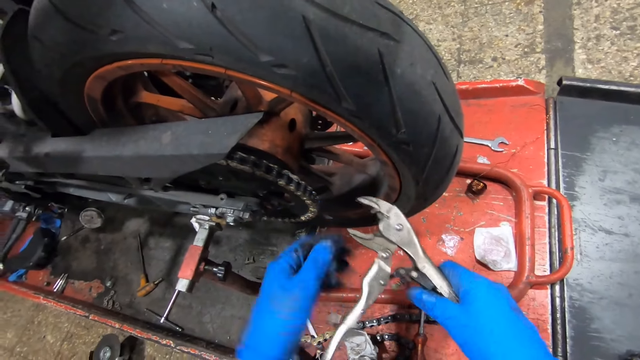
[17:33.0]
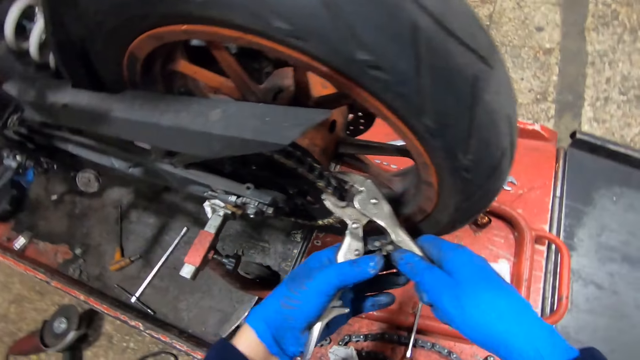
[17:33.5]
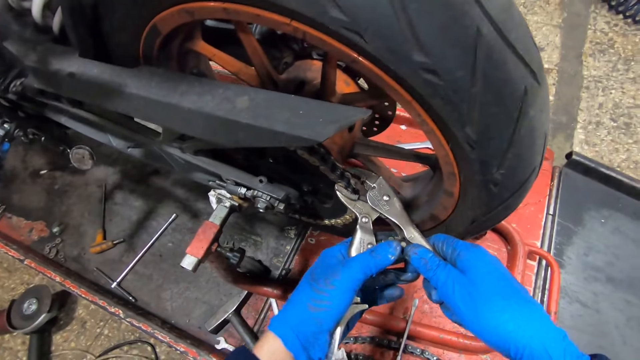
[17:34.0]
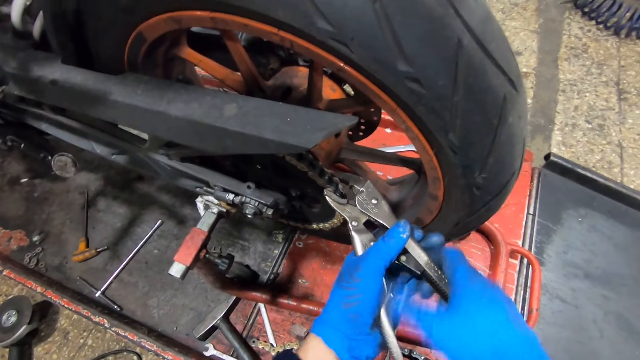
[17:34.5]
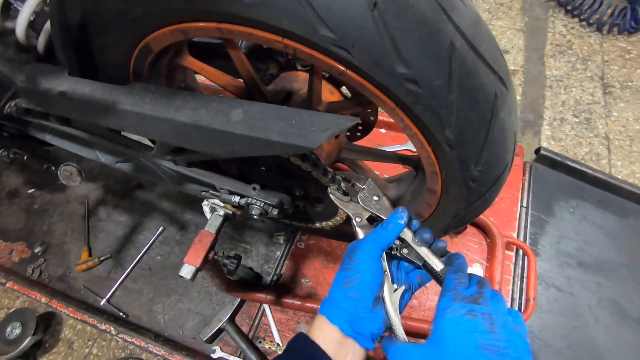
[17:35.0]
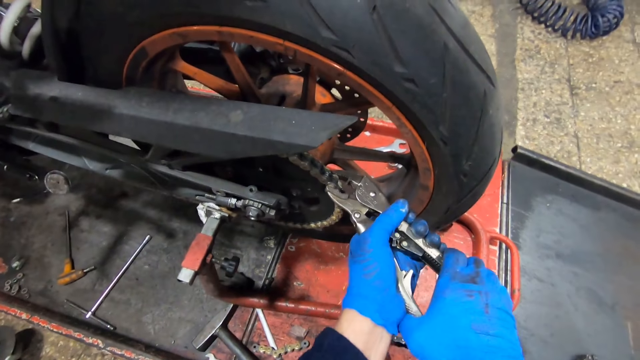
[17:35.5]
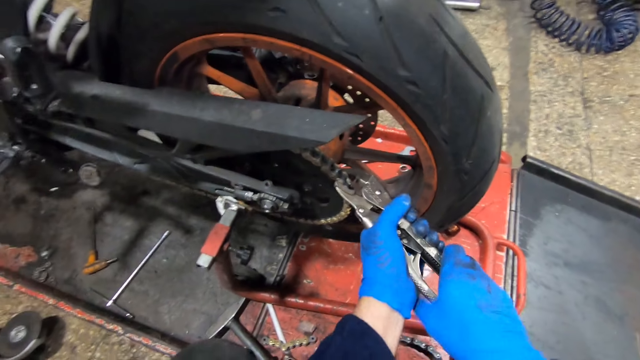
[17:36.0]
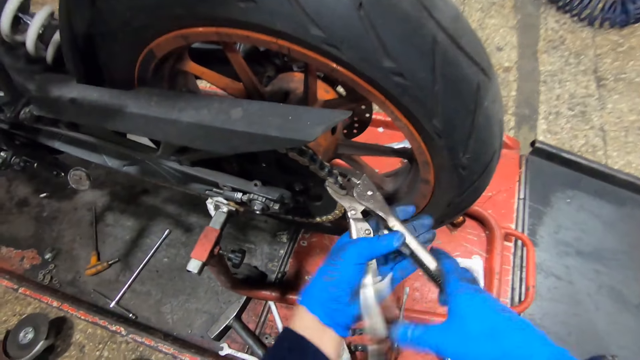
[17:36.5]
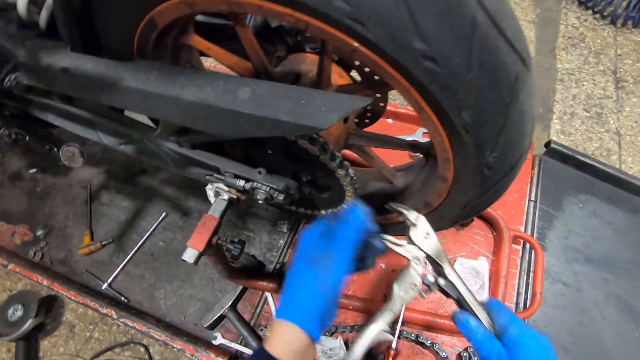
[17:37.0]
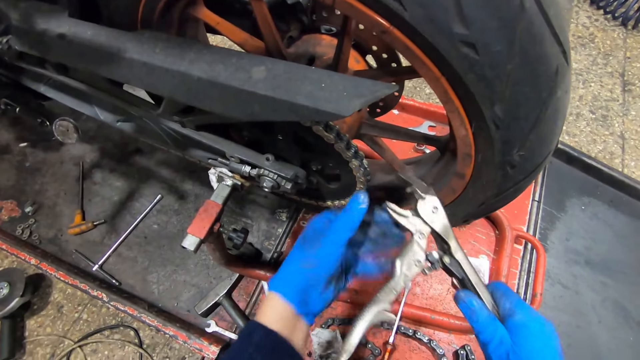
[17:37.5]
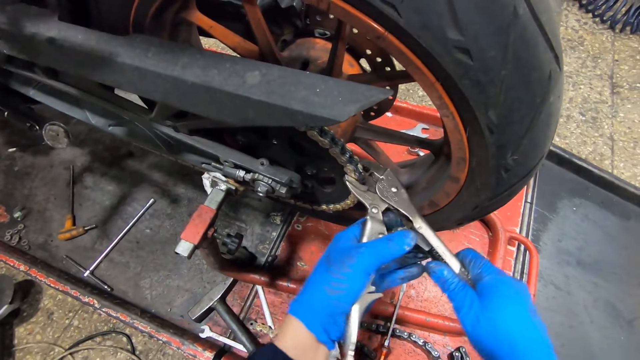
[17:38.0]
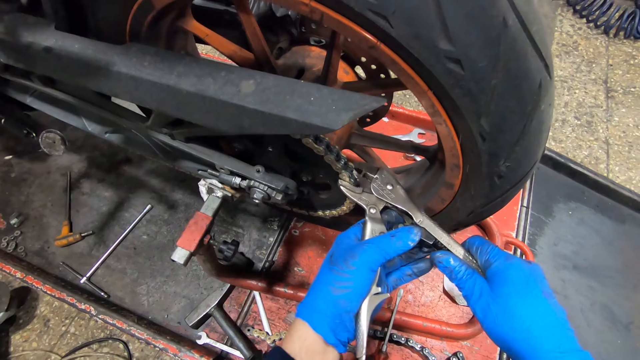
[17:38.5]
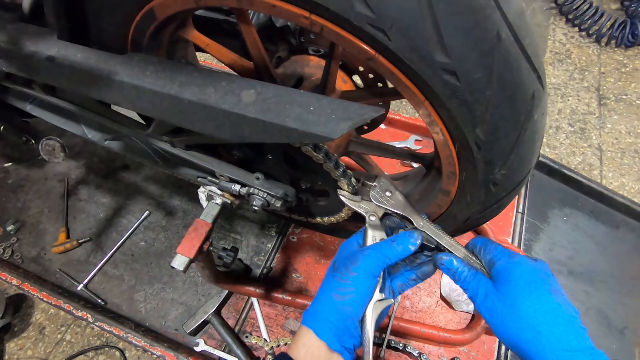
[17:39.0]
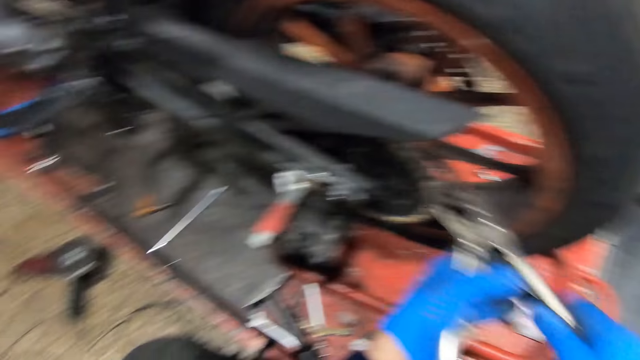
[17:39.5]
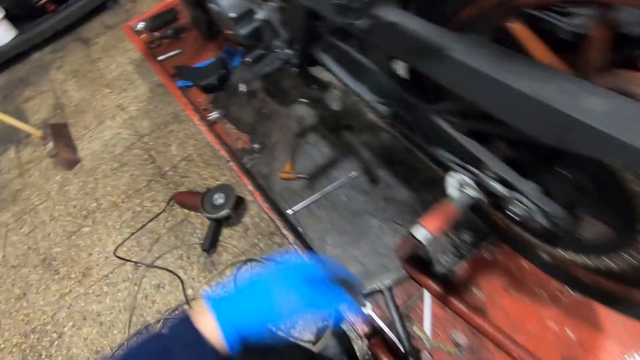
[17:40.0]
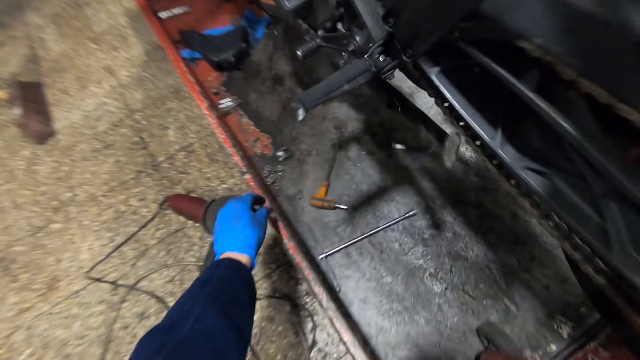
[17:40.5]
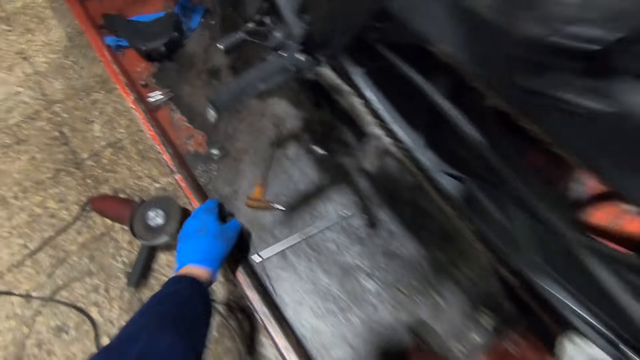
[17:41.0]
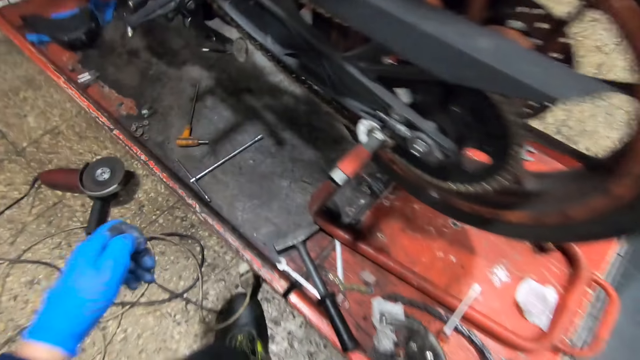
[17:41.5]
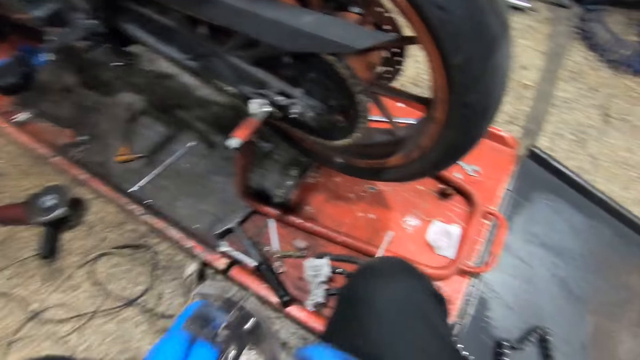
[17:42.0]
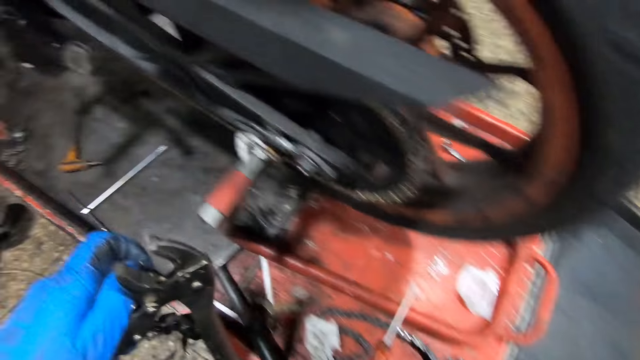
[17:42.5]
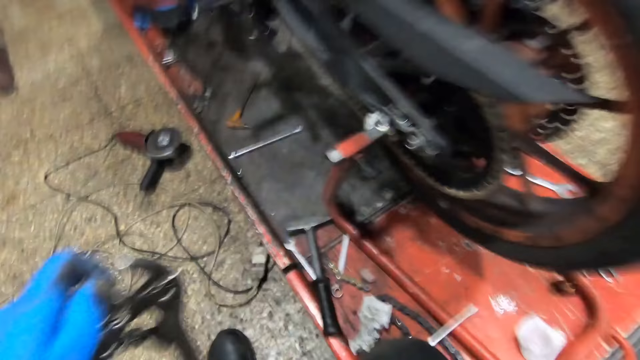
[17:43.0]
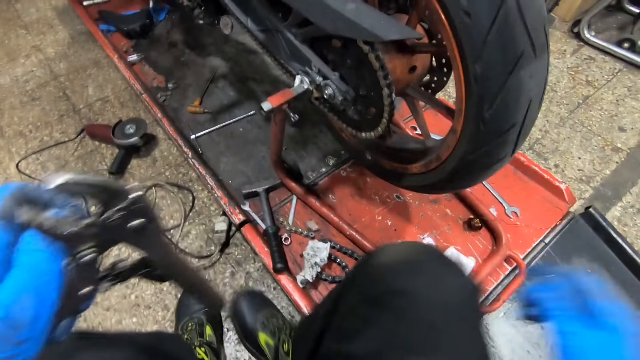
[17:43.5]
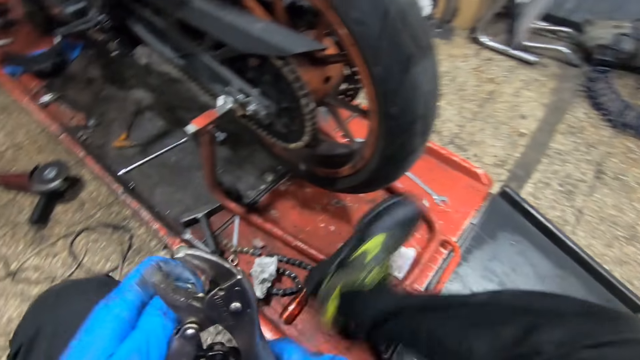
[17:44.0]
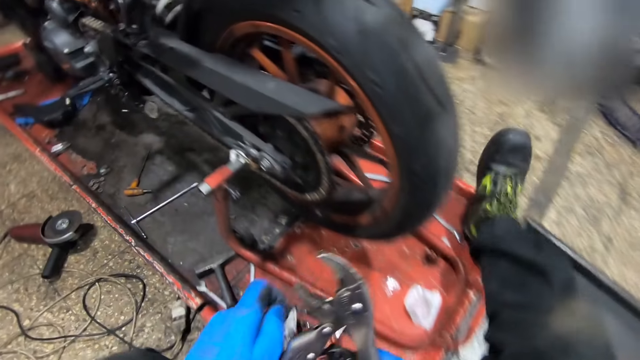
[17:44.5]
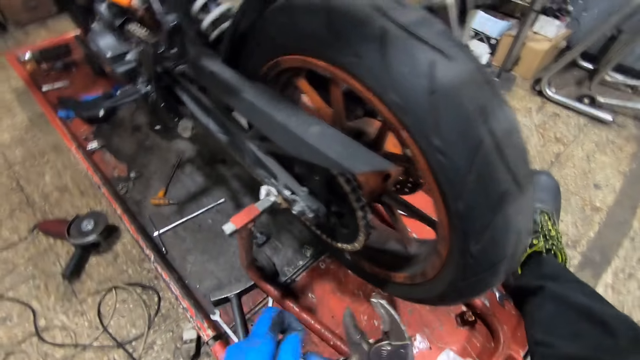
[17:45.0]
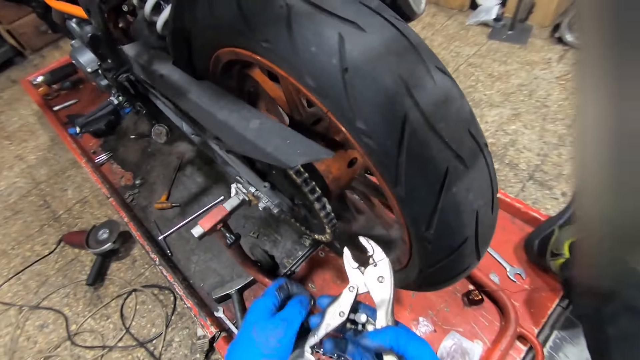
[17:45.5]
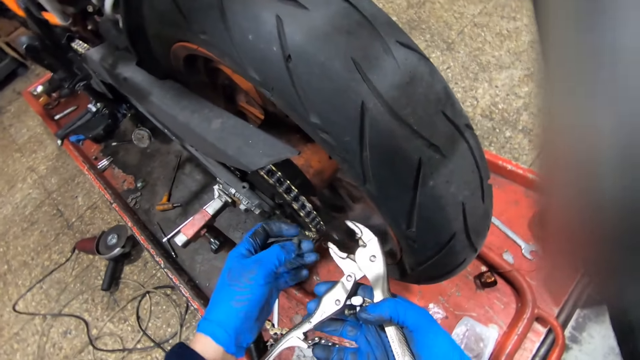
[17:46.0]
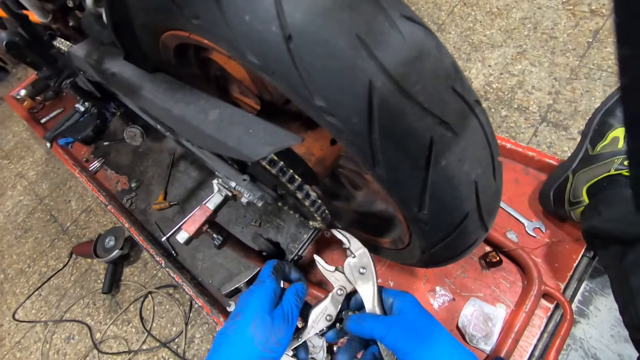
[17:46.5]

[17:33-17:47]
The camera wearer touches the bike chain with his left hand. He tightens the rivet pin on the bike chain with the pliers in his two hands. He touches the bike chain with his left hand. He tightens the rivet pin on the bike chain with the pliers in his two hands. He picks up a flat washer from the work bench with his left hand. He passes the pliers from his right hand to his left hand. He passes the pliers from his left hand to his right hand.

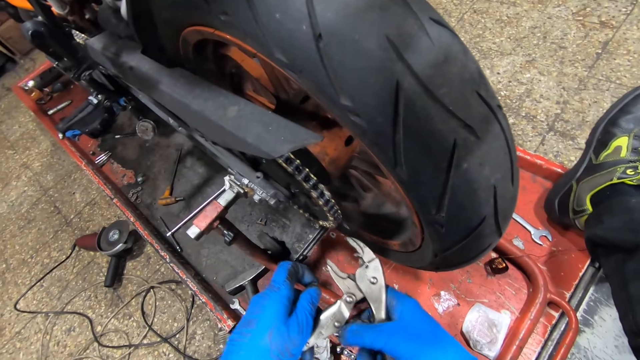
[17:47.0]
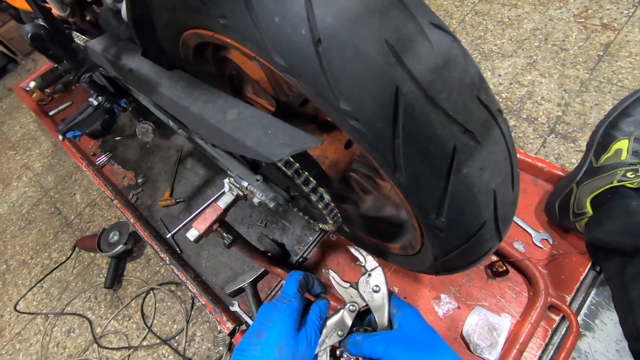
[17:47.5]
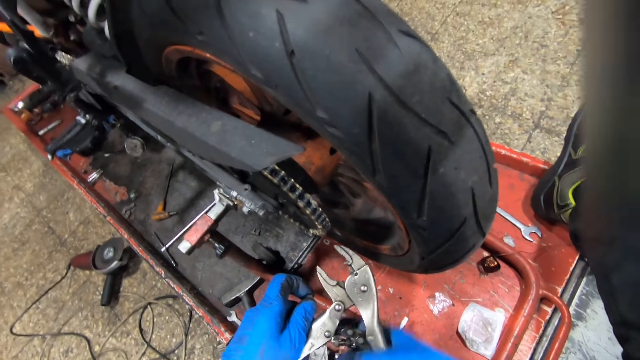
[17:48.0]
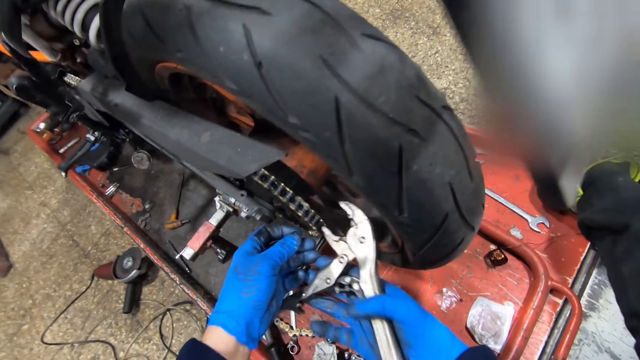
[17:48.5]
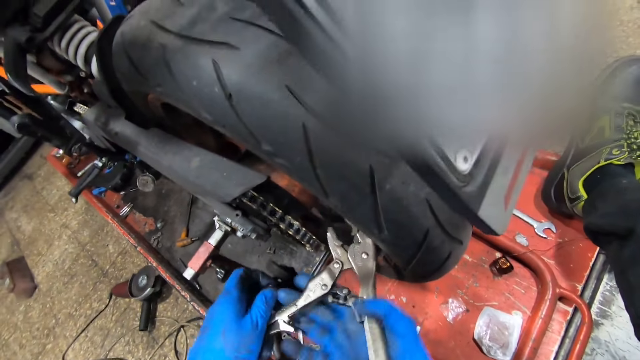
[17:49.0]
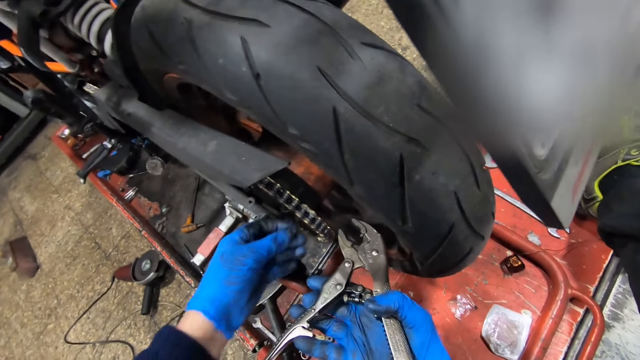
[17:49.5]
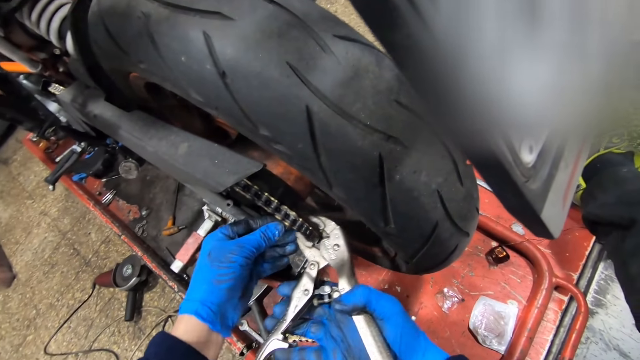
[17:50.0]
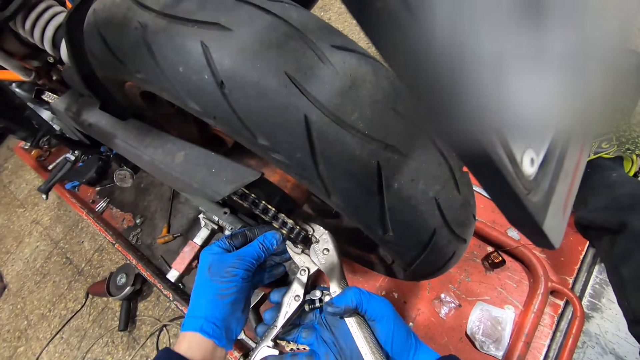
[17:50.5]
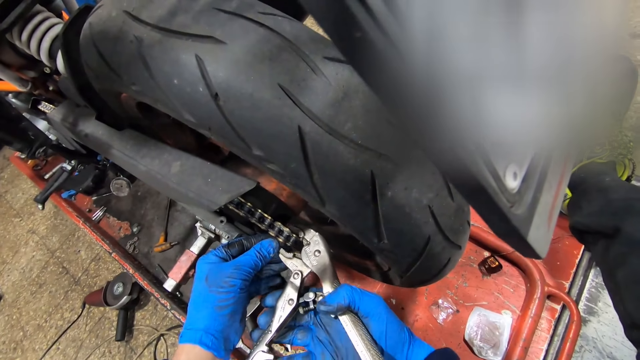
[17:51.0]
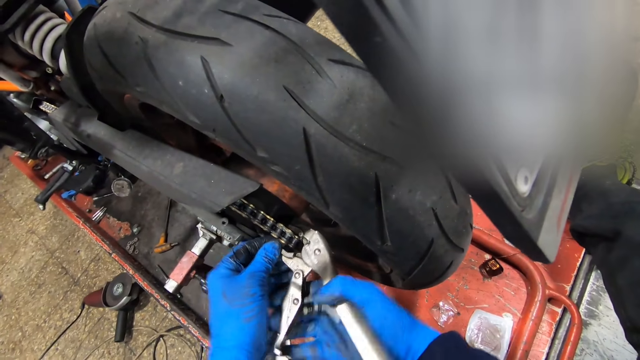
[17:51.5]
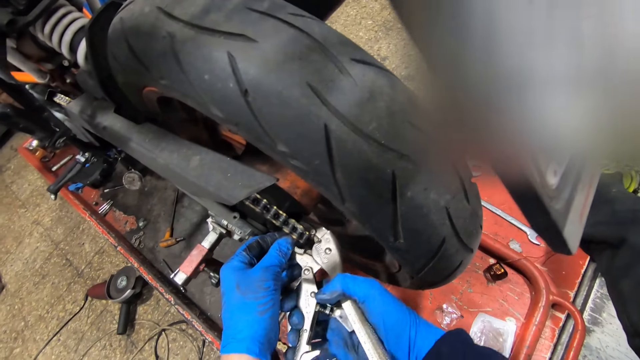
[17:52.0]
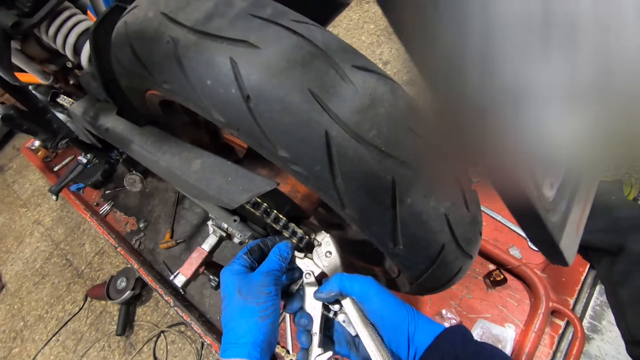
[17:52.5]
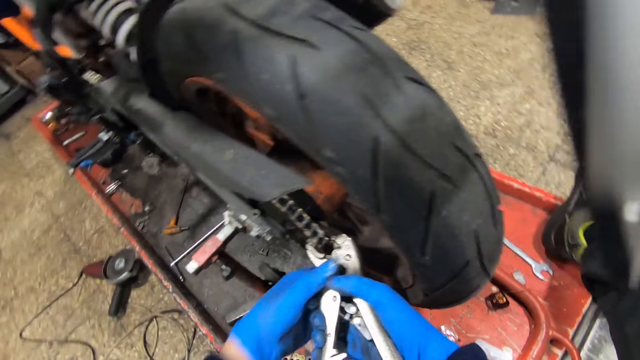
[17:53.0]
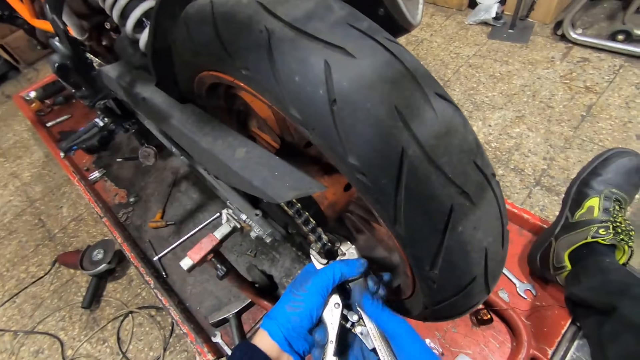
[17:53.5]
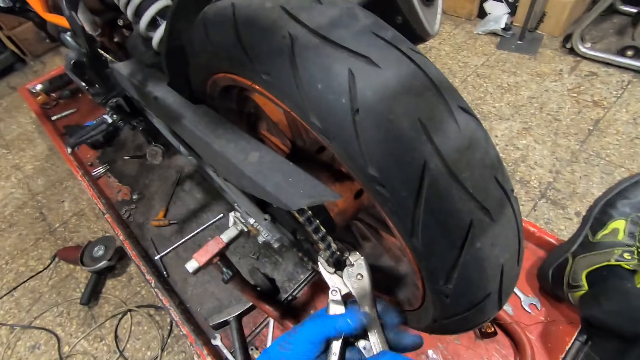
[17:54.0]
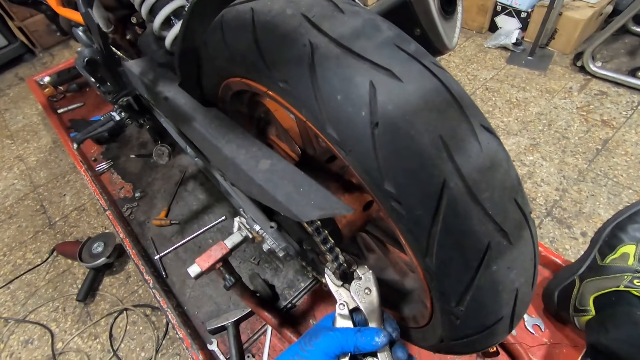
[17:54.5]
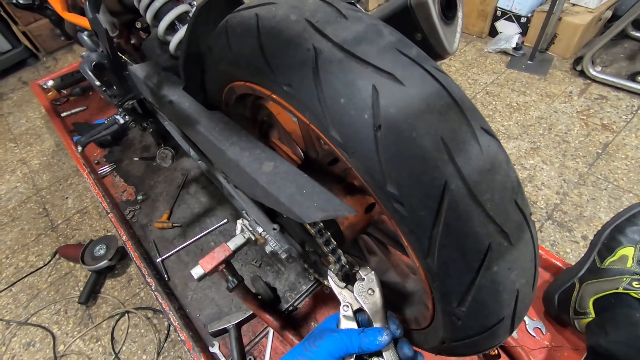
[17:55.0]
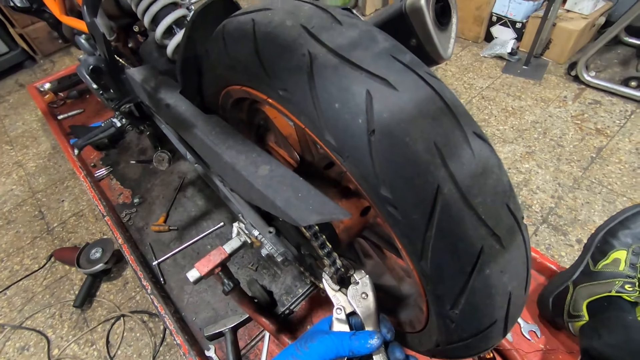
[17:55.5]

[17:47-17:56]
The camera wearer adjusts the pliers with his right hand. He fixes the chain with the pliers. He tightens the rivet pin on the bike chain with the pliers in his two hands.
